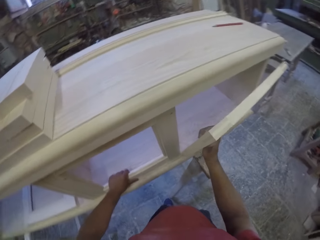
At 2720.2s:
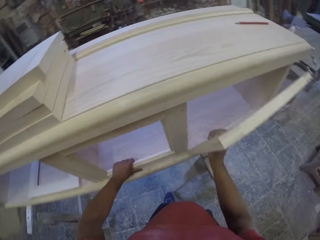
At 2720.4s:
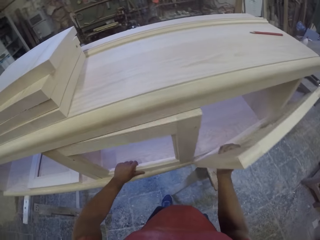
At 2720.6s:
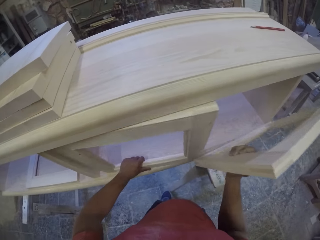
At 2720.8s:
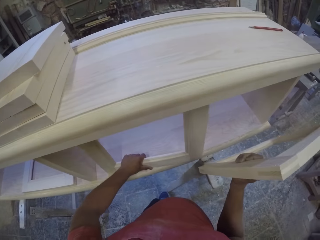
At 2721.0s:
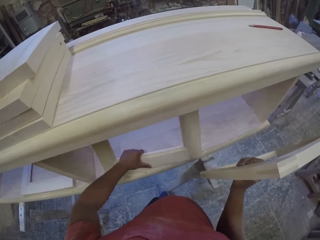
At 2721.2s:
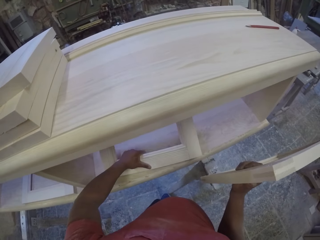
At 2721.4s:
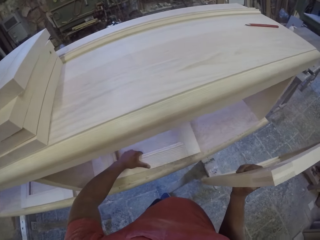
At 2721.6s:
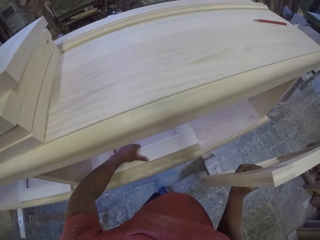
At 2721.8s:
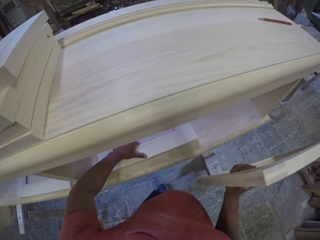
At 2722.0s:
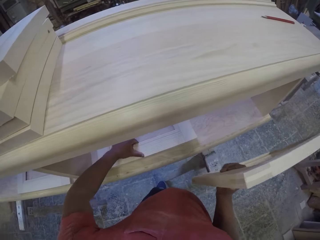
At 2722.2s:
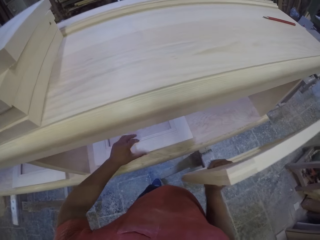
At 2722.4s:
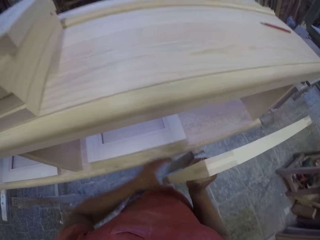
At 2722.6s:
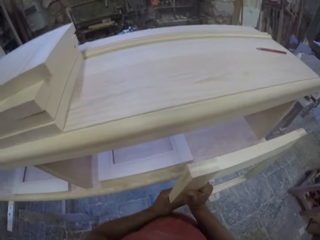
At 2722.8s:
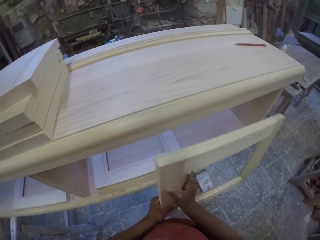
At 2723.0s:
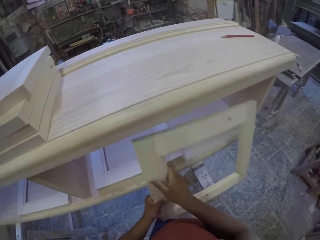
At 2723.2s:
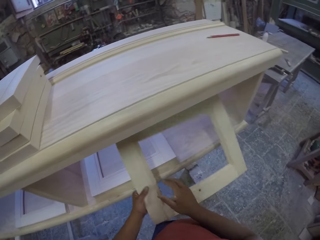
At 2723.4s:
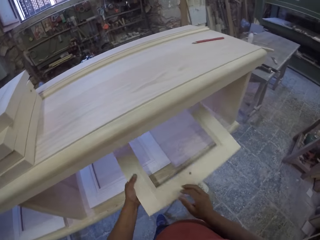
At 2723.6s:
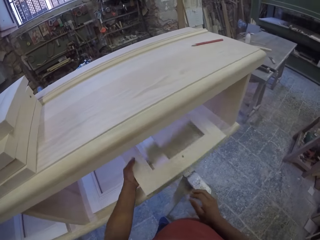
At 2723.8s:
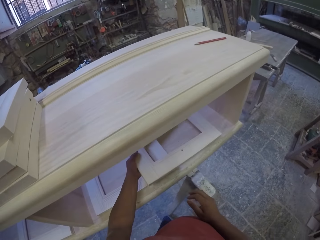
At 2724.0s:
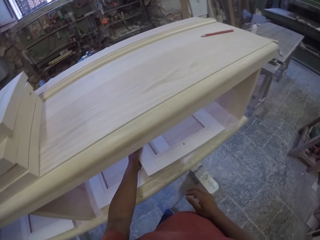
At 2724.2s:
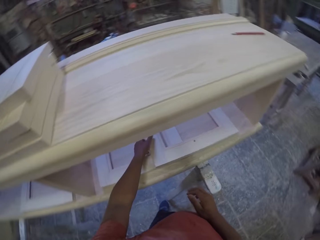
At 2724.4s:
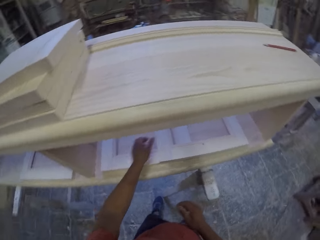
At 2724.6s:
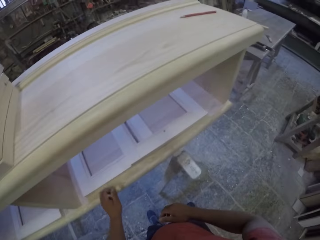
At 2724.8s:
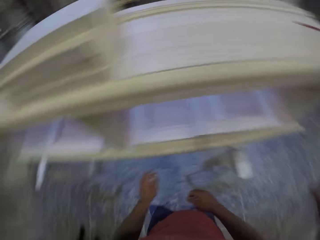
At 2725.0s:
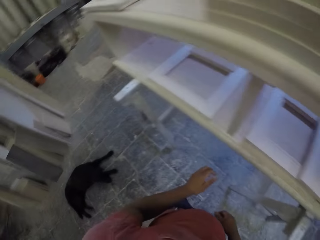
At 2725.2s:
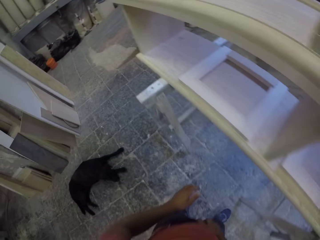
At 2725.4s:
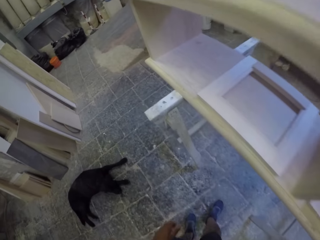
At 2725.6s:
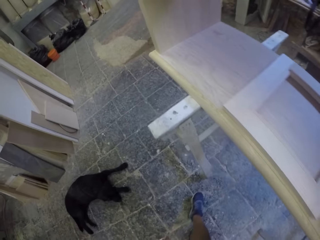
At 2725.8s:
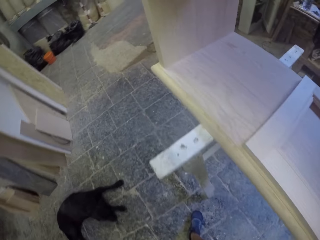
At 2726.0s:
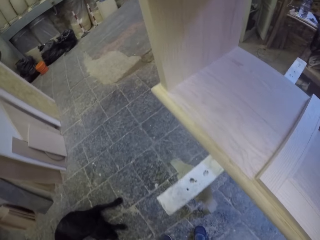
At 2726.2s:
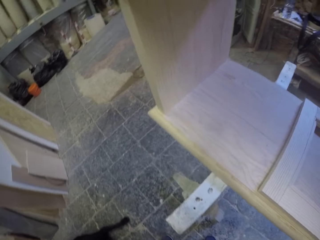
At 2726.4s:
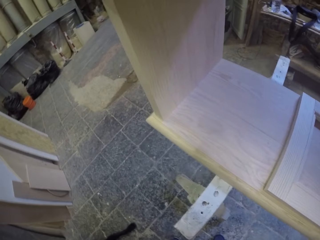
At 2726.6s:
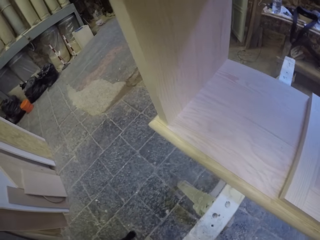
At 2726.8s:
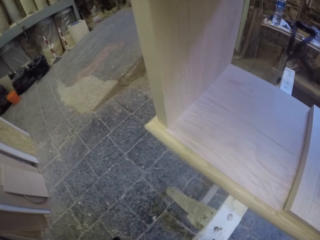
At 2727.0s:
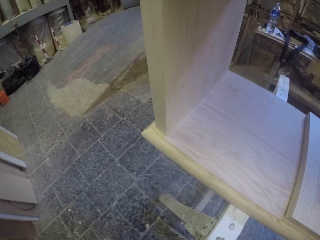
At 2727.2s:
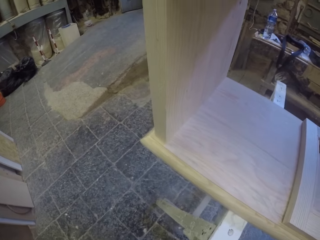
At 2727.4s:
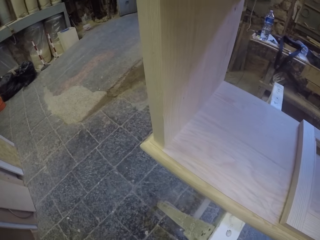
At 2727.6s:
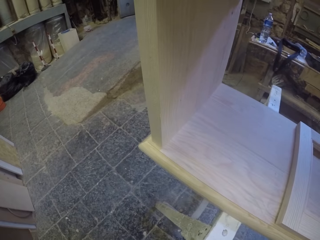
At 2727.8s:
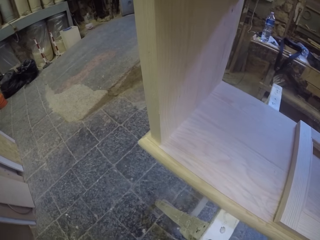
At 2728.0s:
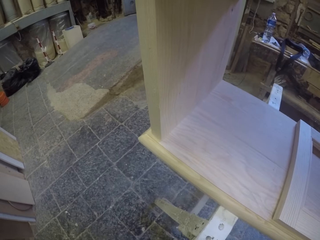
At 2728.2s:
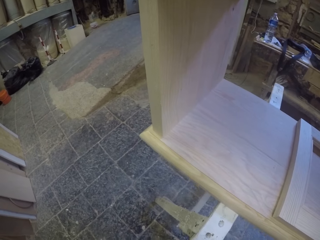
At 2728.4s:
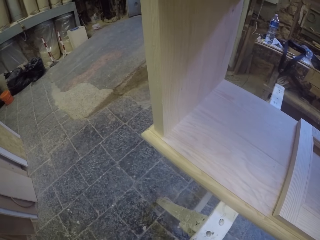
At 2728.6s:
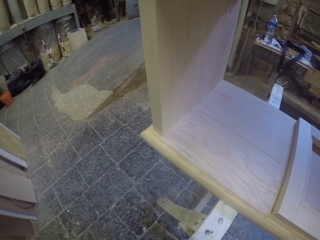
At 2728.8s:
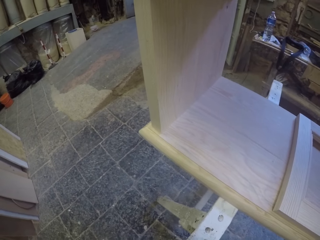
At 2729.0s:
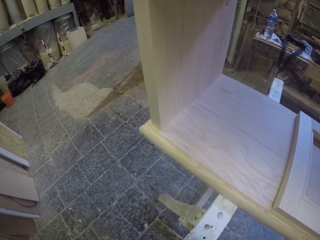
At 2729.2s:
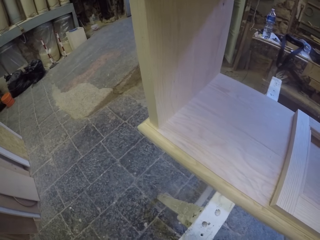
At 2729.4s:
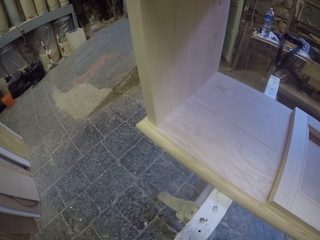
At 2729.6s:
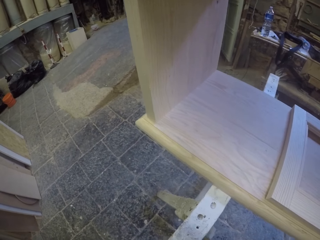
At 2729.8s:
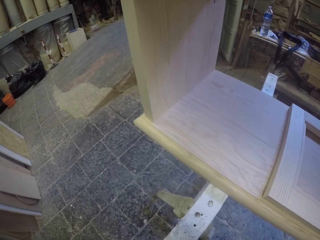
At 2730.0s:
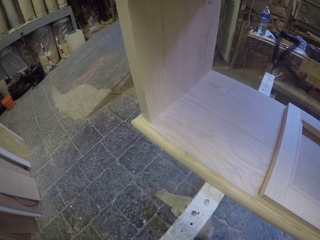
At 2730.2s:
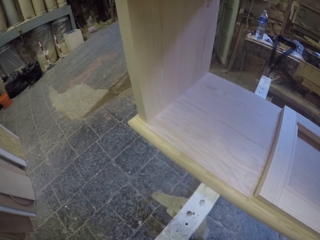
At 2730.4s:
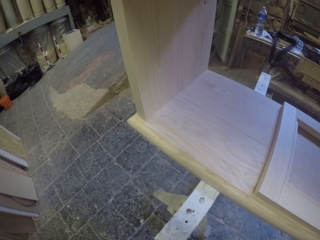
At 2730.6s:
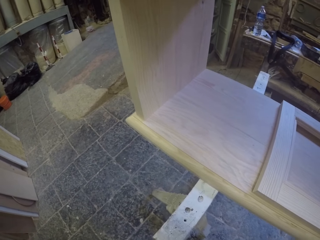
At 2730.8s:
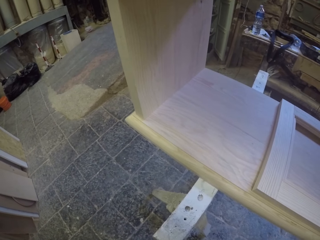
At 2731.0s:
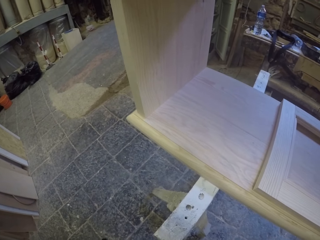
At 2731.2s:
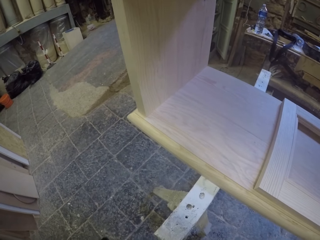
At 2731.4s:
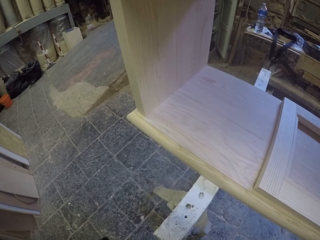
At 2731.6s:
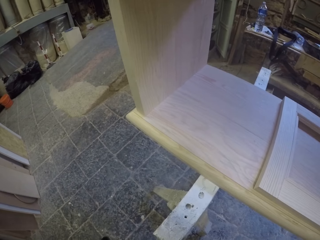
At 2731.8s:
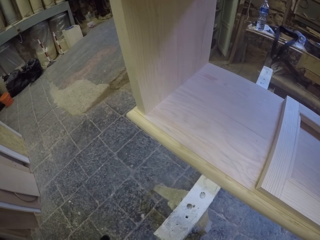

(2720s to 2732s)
The camera wearer gazes at the furniture.

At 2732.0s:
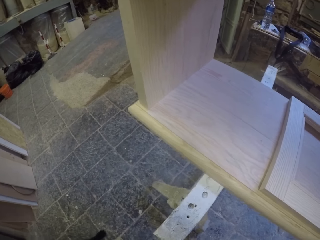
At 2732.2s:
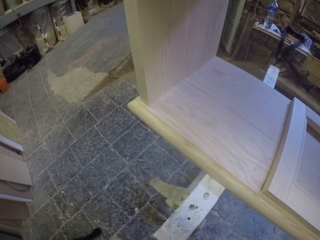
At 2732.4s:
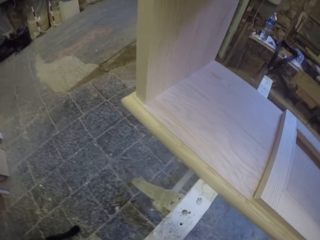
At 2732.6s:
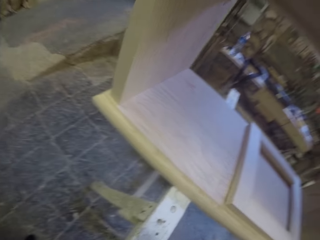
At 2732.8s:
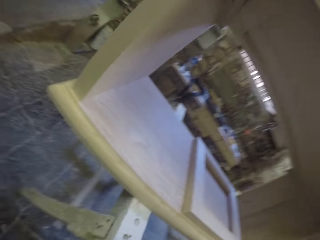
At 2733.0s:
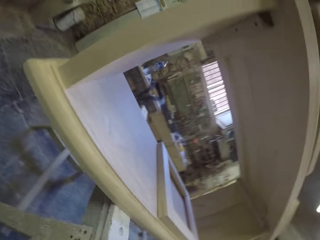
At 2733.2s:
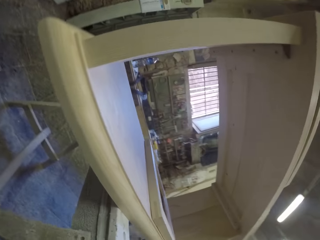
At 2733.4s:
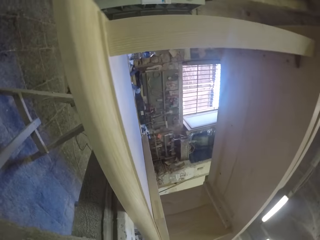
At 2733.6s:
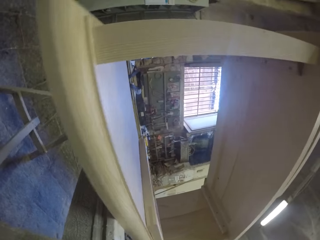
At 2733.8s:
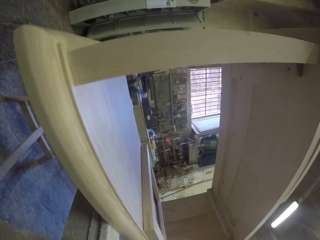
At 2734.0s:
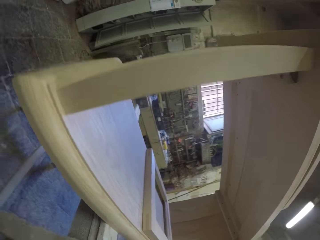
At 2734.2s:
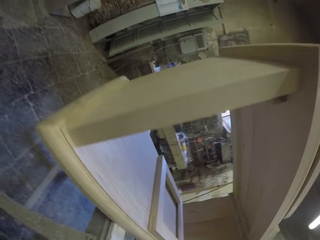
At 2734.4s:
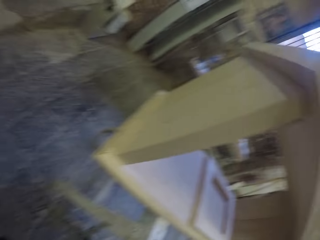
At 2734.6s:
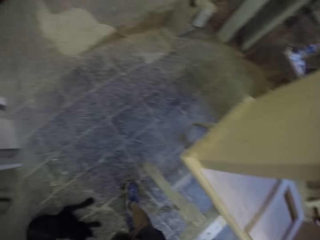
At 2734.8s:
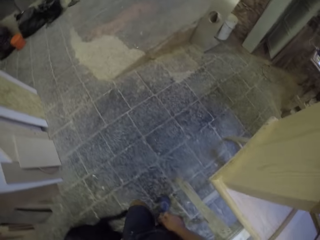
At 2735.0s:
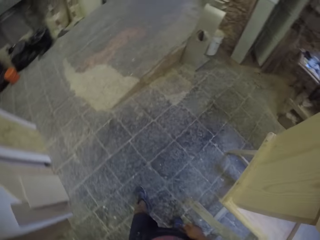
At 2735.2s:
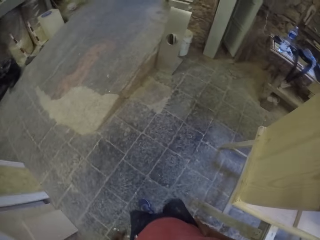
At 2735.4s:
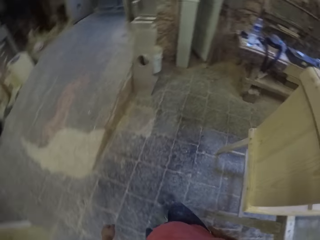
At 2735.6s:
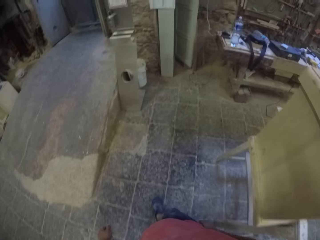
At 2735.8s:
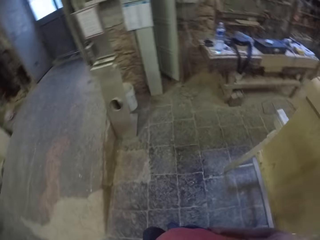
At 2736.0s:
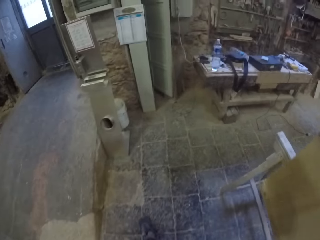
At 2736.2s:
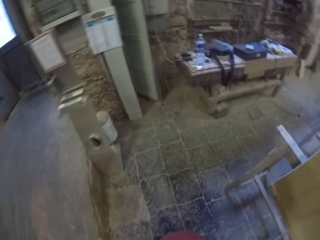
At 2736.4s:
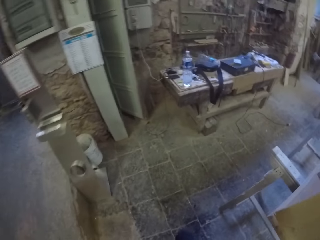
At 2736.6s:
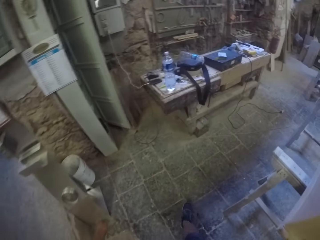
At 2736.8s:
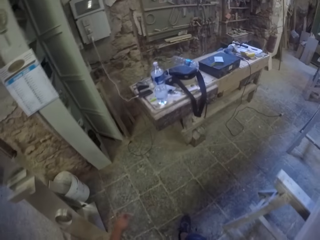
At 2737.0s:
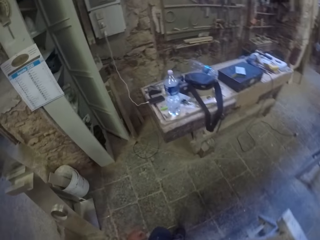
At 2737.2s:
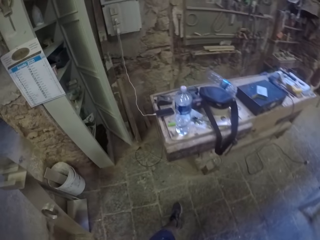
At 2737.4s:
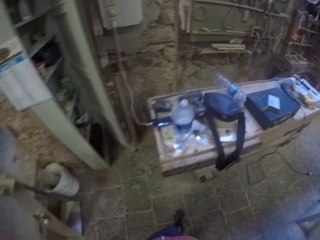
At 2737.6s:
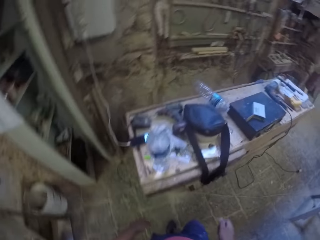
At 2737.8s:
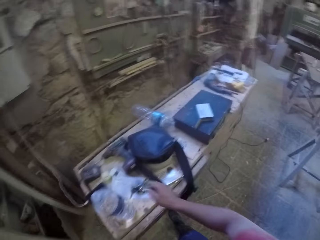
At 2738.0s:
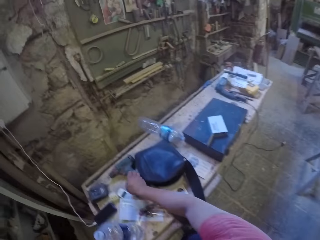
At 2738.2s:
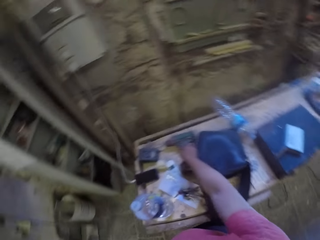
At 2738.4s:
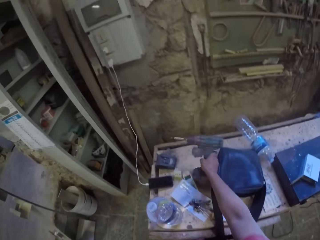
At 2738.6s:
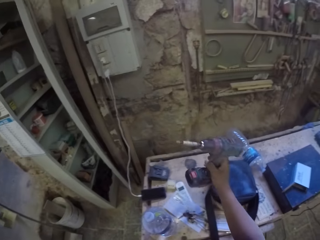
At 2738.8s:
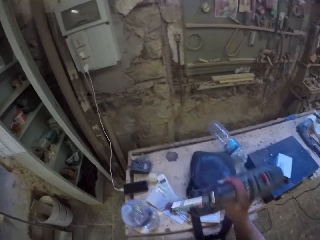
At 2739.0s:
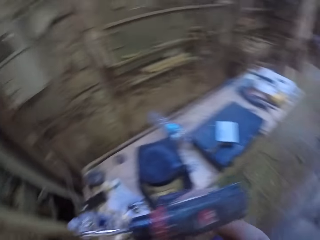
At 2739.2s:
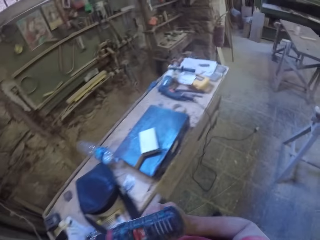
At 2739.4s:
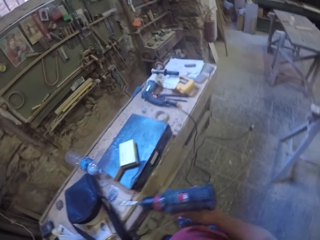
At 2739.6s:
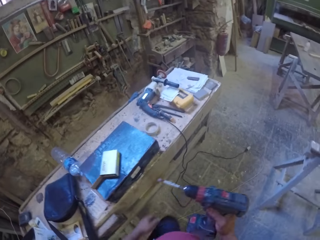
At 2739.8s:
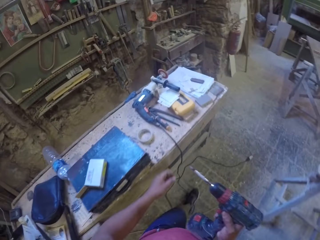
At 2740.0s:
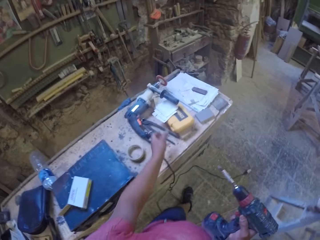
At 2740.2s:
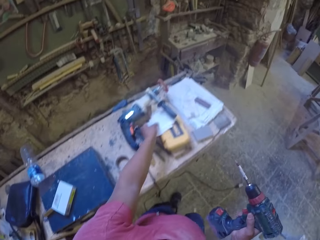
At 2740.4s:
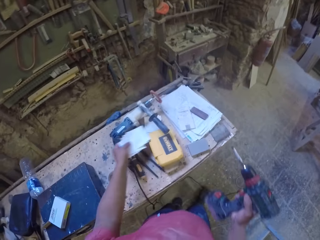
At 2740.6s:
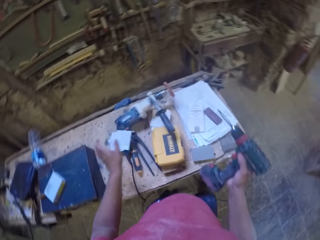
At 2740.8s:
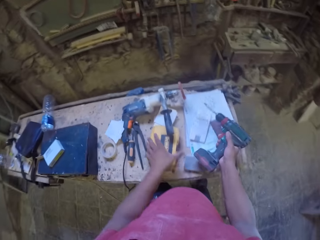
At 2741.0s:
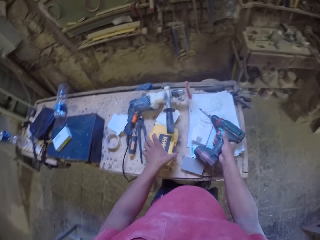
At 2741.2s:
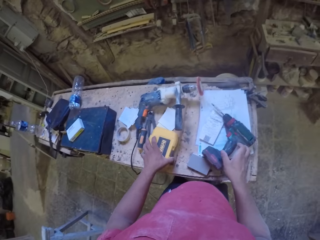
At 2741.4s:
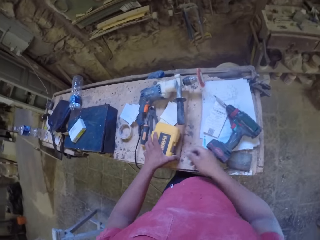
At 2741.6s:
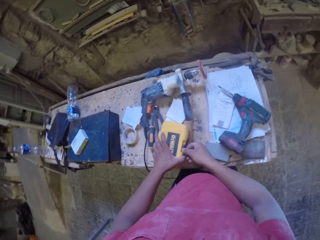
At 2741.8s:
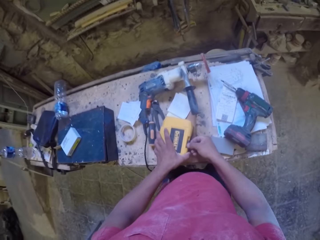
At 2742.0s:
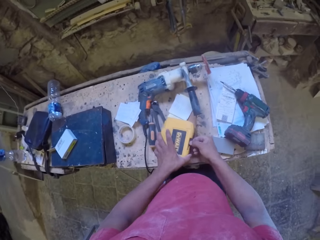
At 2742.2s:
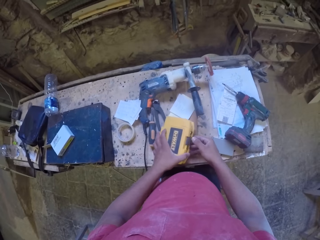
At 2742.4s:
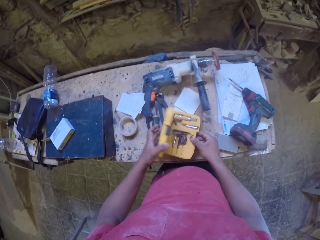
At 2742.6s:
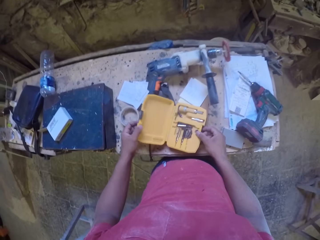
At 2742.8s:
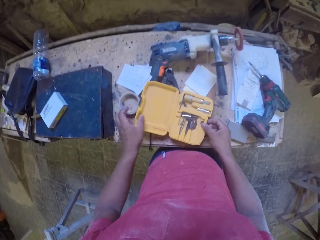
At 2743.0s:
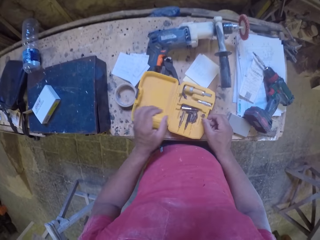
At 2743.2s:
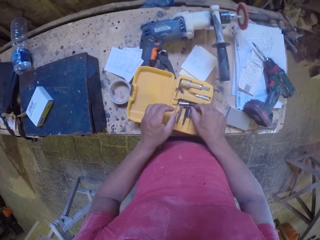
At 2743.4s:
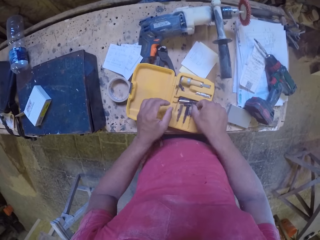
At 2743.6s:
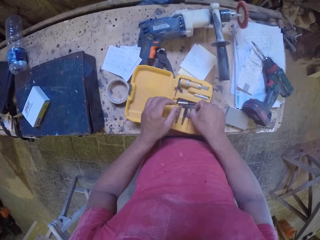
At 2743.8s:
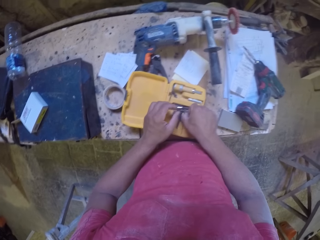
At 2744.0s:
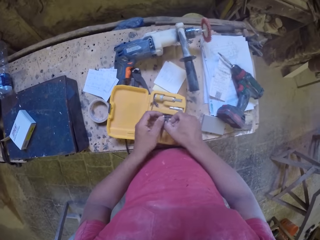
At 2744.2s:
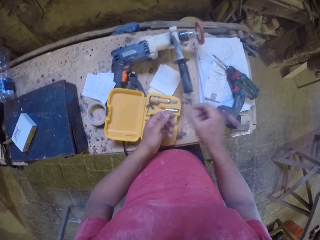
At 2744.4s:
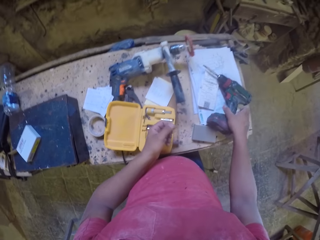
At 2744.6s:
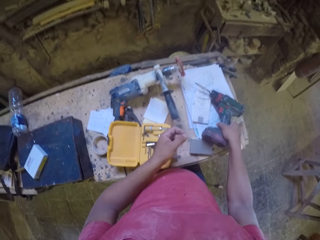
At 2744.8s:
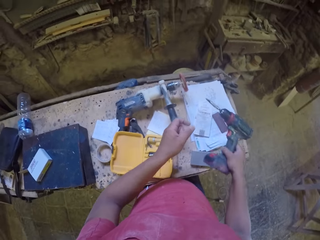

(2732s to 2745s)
The camera wearer walks to the work surface. They take the grinder or drill from the table. They move some papers off the tool box and hold the drill. They put the drill down. They hold the tool box and open the tool box. They grab a drill bit from the tool box. They pick up the drill.
